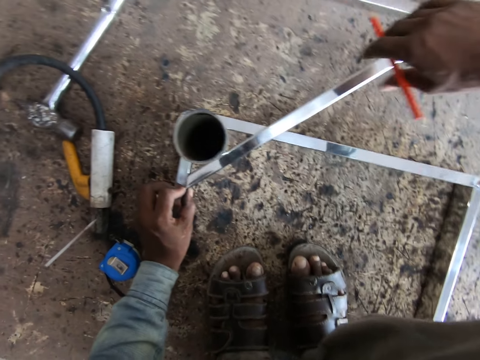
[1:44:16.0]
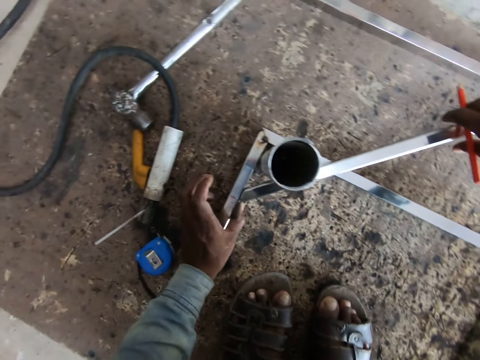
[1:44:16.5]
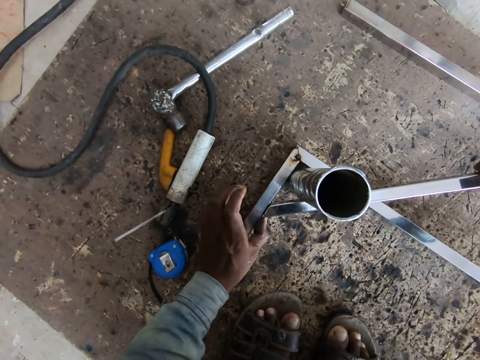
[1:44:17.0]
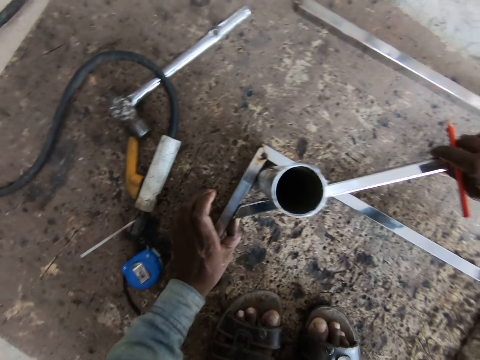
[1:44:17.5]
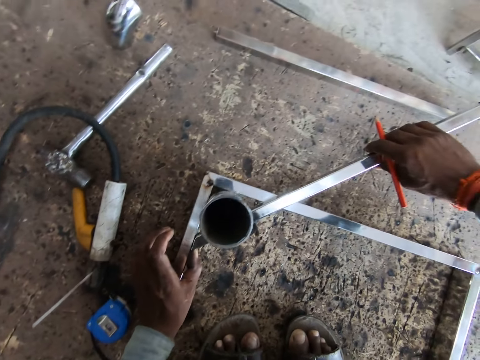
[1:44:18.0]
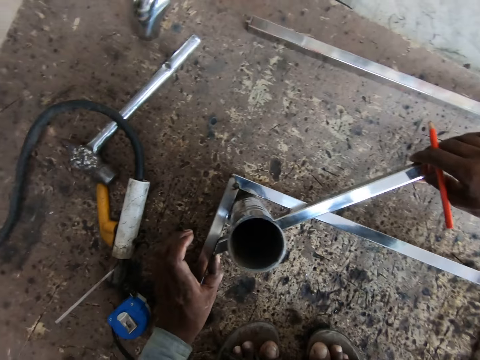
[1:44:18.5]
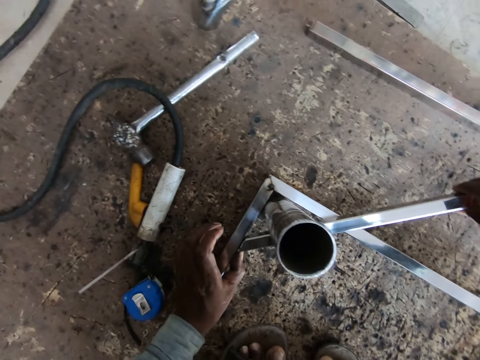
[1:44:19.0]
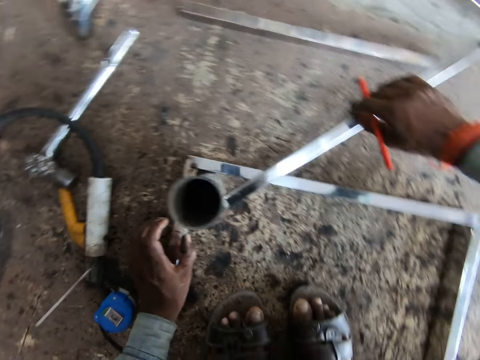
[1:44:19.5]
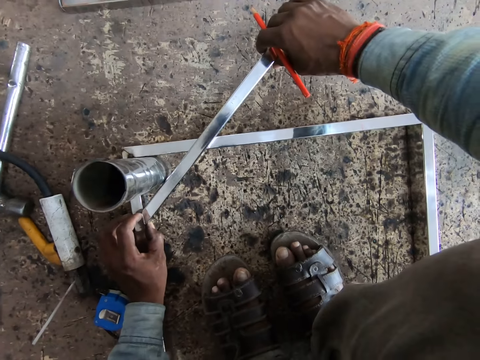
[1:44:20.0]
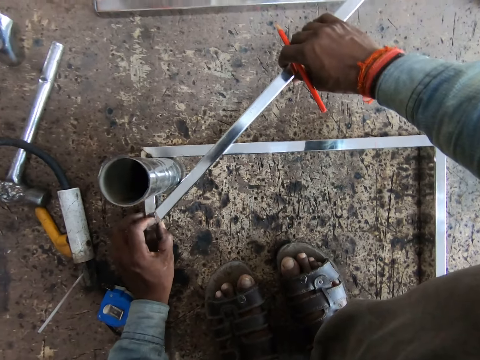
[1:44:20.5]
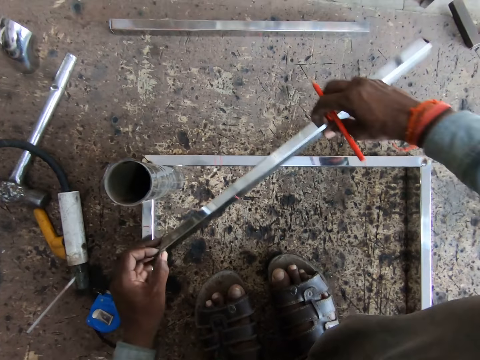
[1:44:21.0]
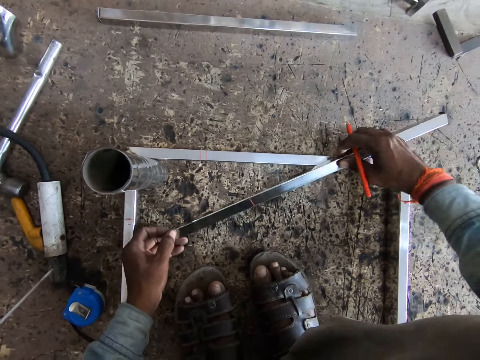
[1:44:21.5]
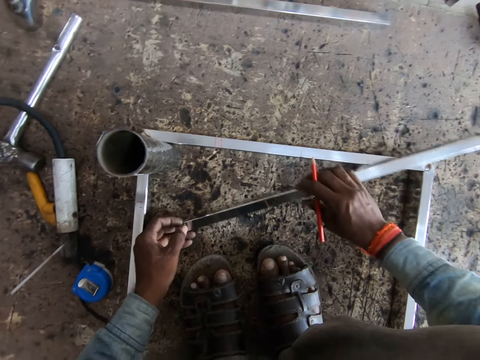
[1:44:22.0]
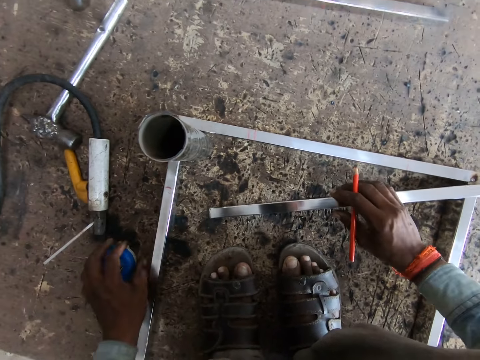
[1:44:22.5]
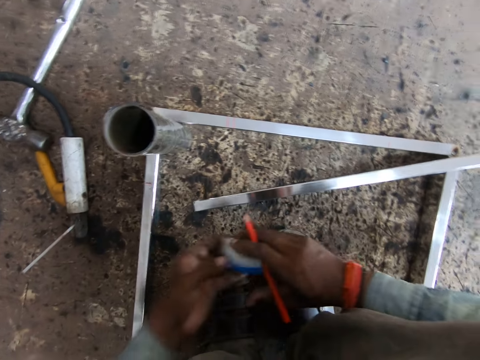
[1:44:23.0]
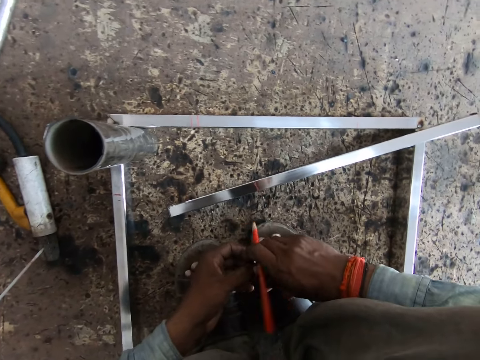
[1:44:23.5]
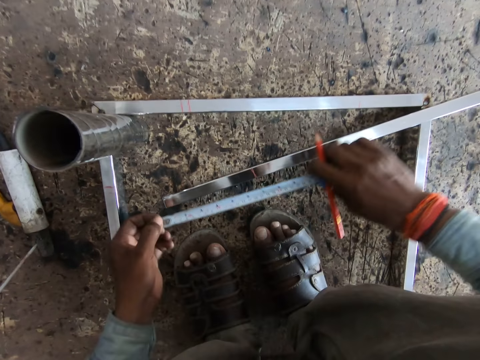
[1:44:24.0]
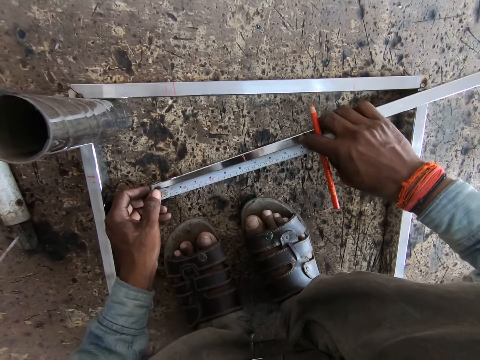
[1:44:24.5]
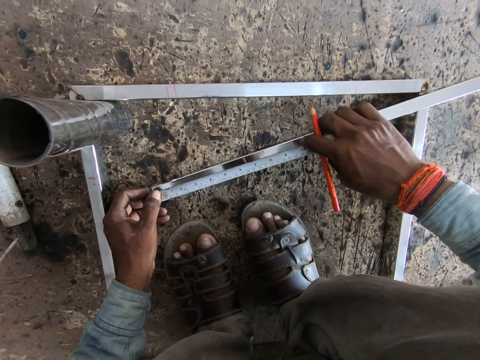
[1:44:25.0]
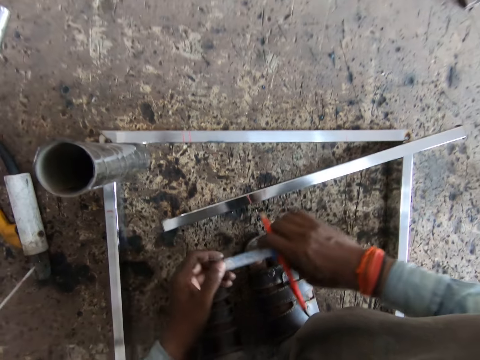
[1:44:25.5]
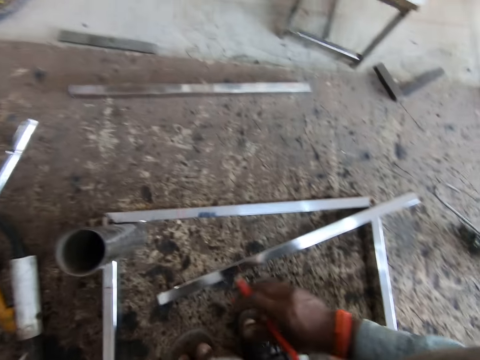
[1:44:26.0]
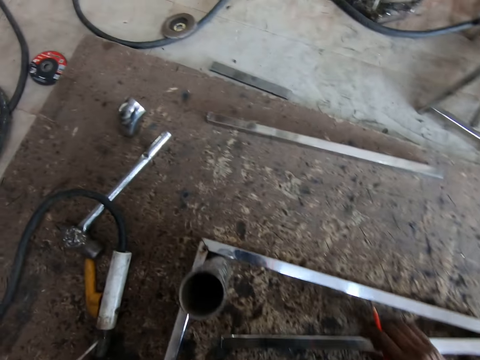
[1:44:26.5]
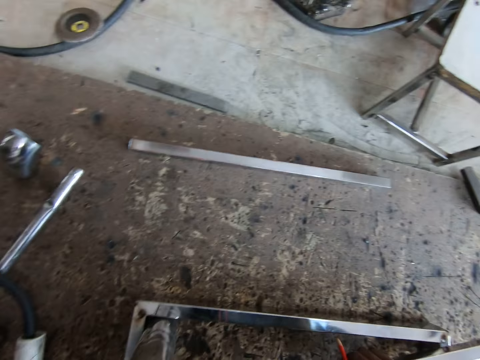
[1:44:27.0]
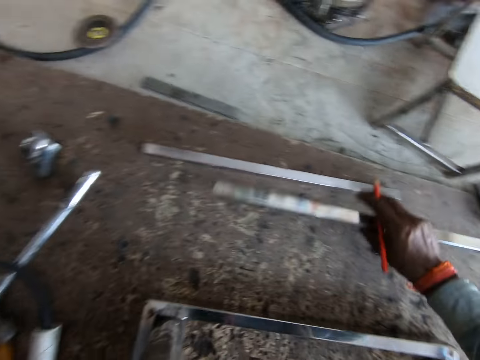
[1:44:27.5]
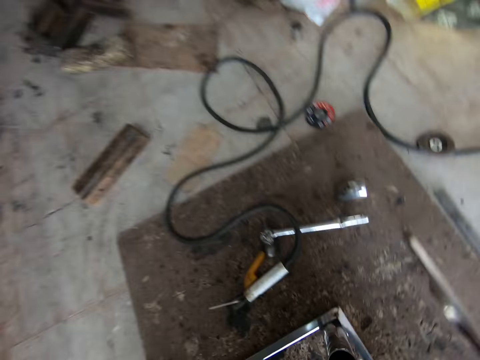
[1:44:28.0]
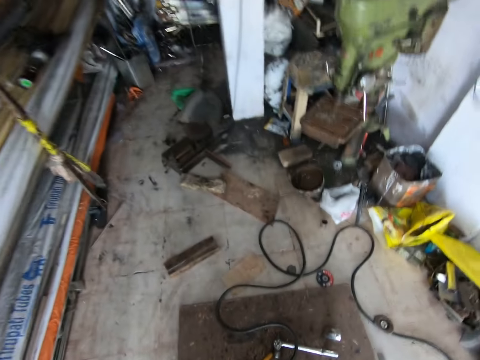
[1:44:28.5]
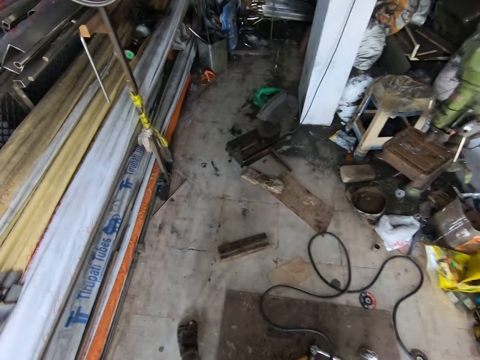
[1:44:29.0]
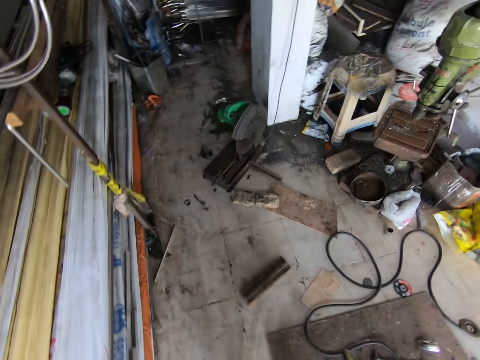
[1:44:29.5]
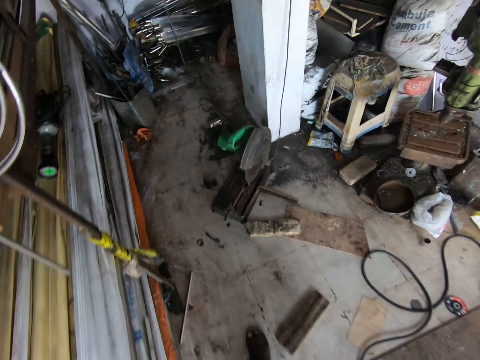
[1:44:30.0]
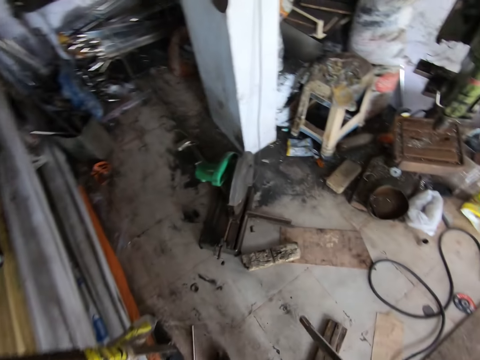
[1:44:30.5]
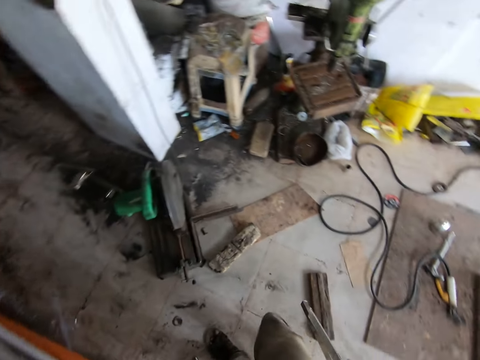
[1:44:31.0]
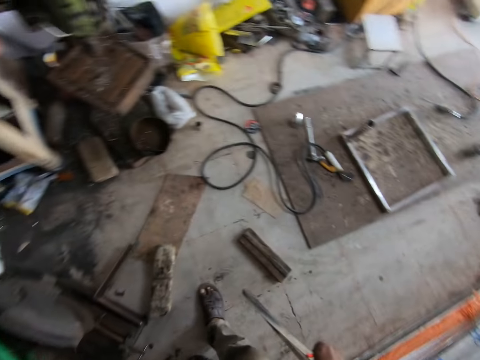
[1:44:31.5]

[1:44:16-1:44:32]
The camera wearer repositions the metal pole on the work surface with both hands. He picks up the measuring tape from the work surface with his left hand. He passes the measuring tape from his left hand to his right hand. He pulls the tip of the measuring tape in his right hand with his left hand. He measures the metal pole on the work surface with the measuring tape in his hands. He passes the measuring tape from his right hand to his left hand. He picks up the metal pole from the work surface with his right hand. He repositions the metal piece on the work surface with his right hand. He picks up the metal rod from the ground with his right hand. He stands up and walks around.

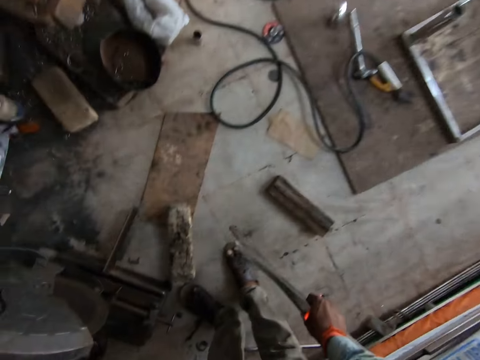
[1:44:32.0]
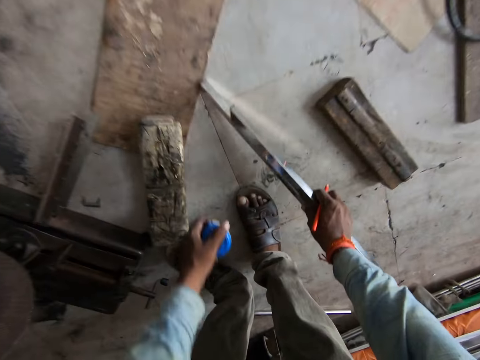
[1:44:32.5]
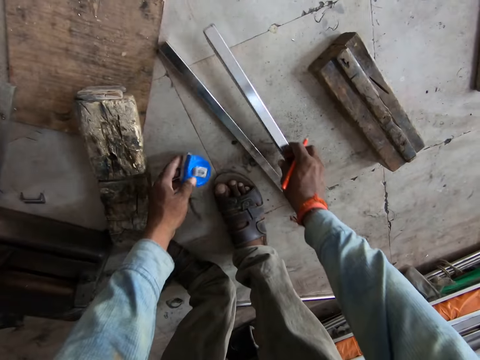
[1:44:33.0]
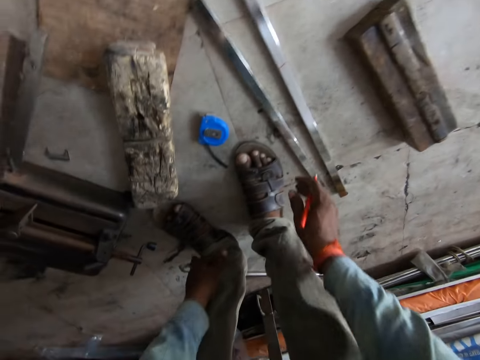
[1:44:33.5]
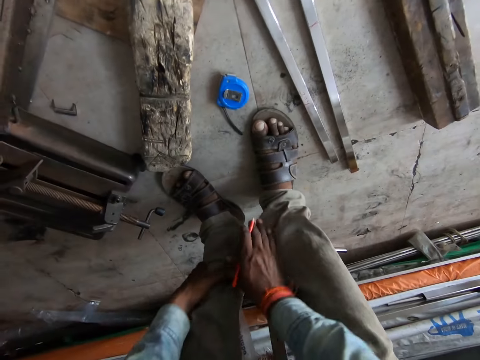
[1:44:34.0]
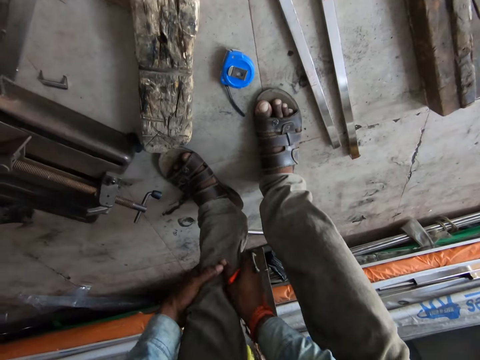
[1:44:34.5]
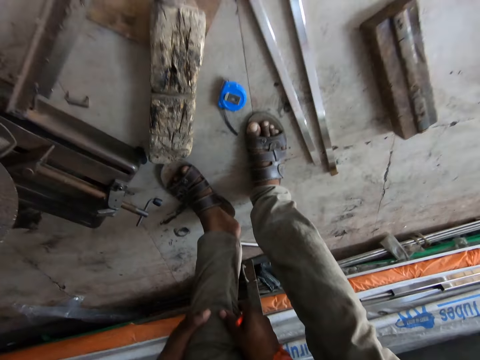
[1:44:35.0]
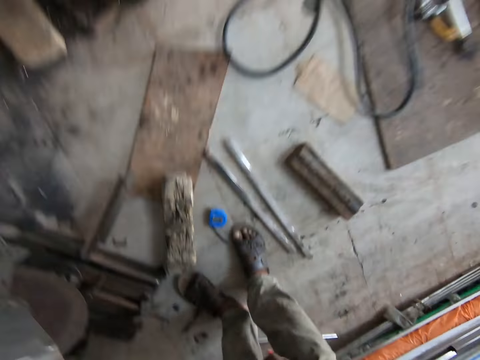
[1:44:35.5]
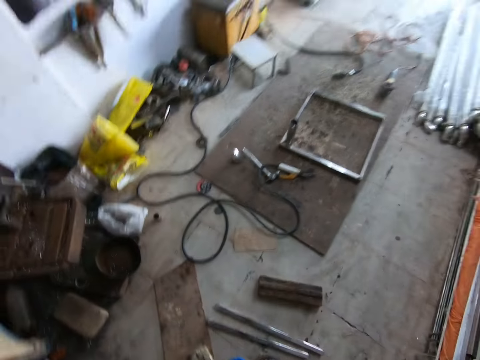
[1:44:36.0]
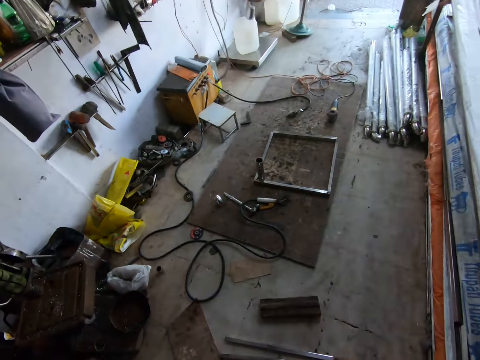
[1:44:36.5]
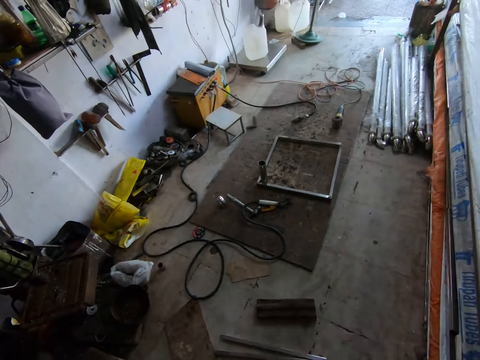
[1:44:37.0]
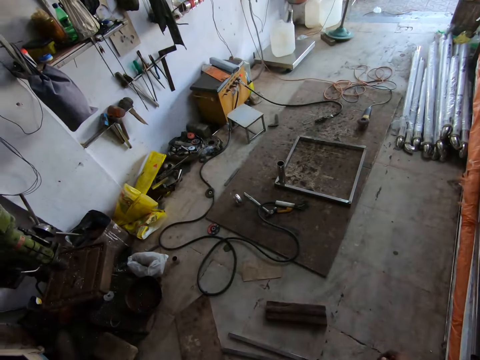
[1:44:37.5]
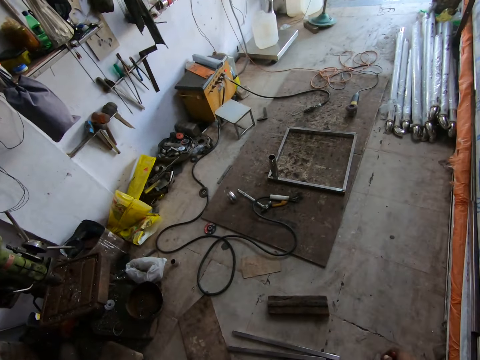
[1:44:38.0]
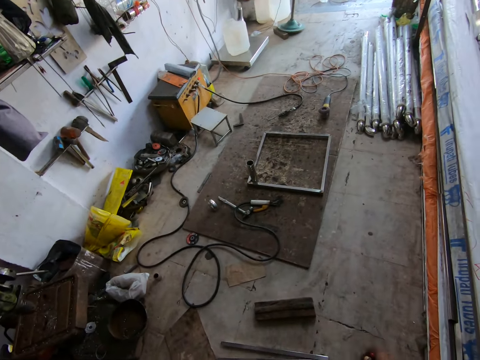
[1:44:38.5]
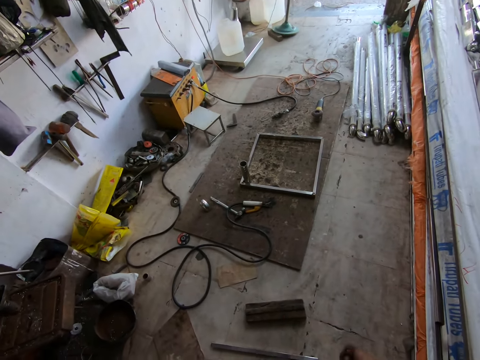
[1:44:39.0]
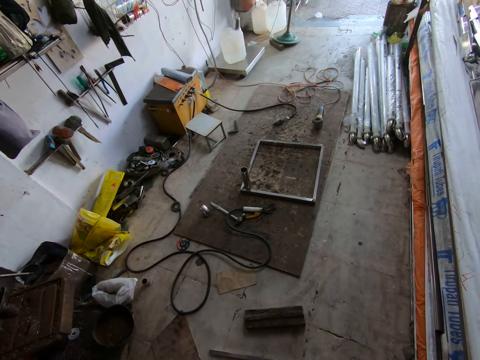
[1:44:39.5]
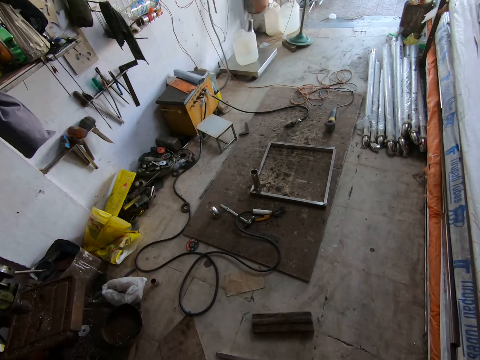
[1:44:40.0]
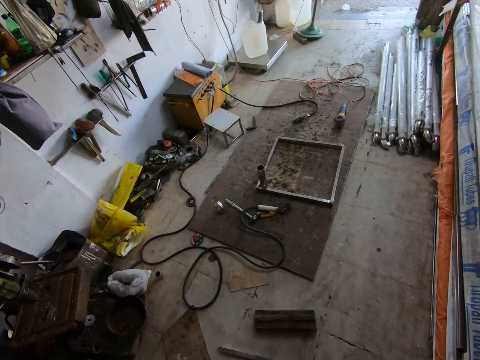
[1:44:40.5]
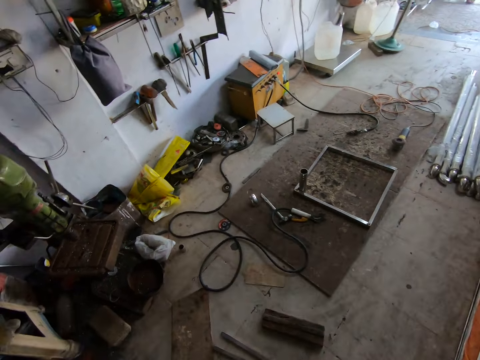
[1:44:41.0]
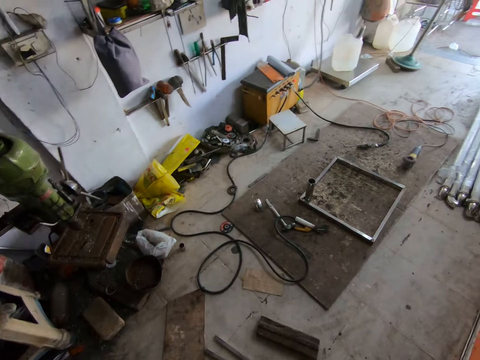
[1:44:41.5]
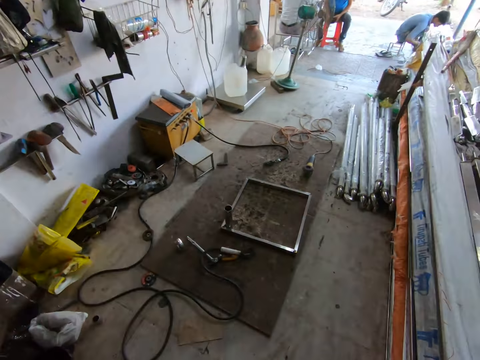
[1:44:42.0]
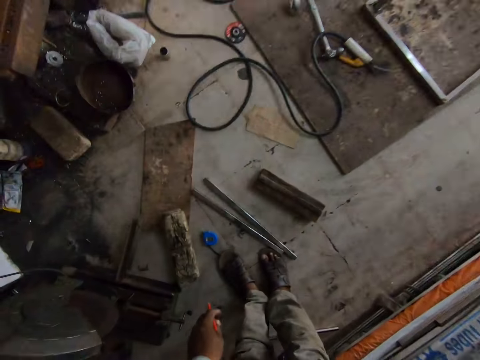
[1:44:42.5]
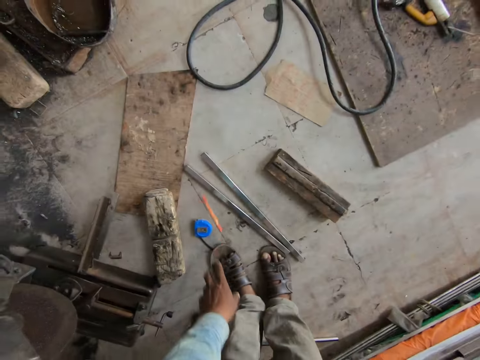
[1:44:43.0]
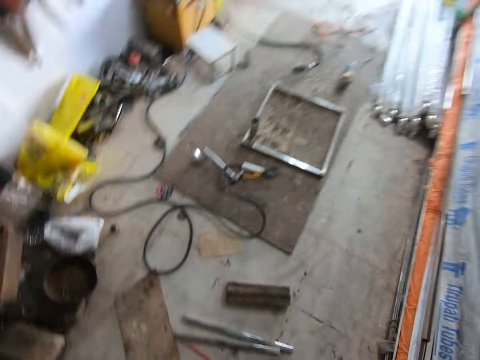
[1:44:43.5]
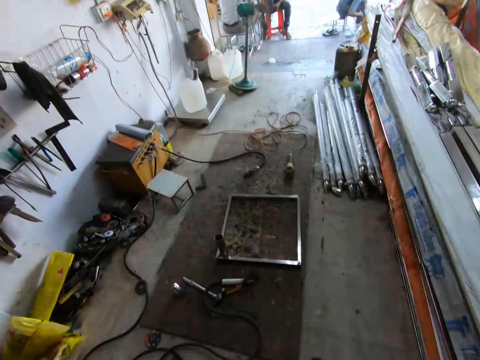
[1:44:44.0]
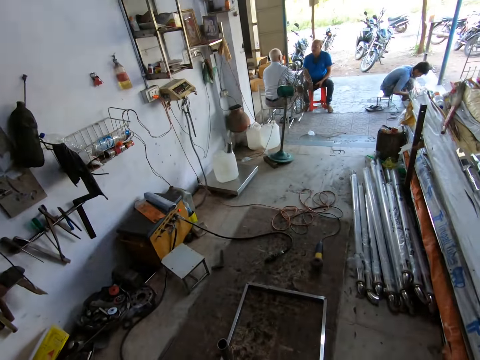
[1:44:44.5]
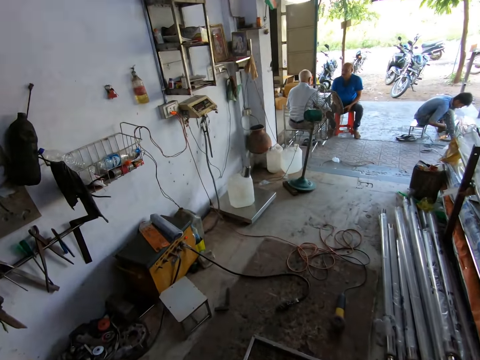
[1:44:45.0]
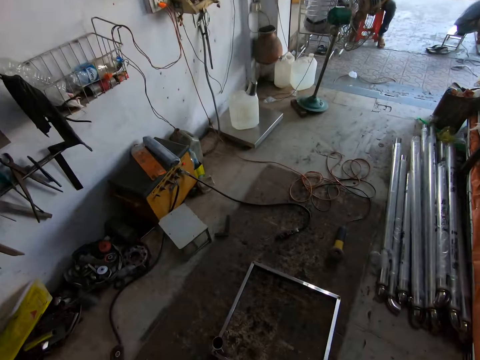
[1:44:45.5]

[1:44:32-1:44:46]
The camera wearer drops the metal pole and the metal rod in his right hand on the ground. He drops the measuring tape in his left hand on the ground. He pulls a trouser leg. He looks around. He drops the pencil on the ground with his left hand. He walks around. A man converses with another man.
